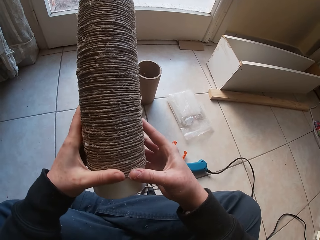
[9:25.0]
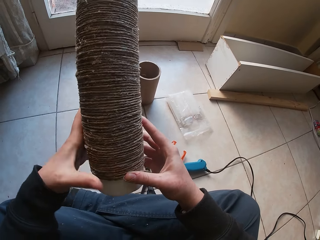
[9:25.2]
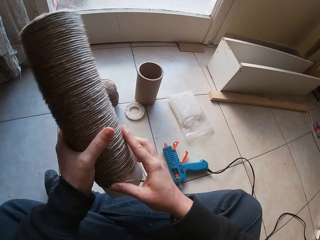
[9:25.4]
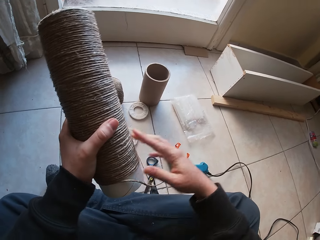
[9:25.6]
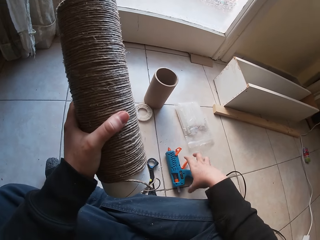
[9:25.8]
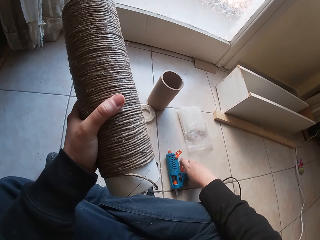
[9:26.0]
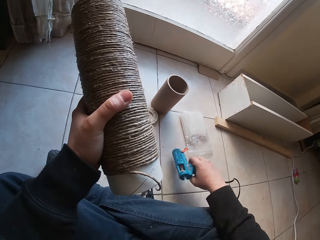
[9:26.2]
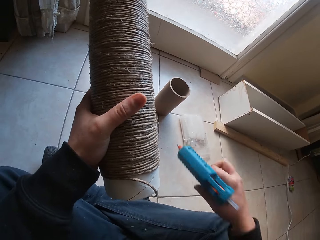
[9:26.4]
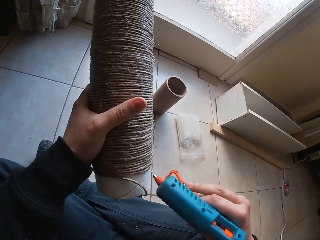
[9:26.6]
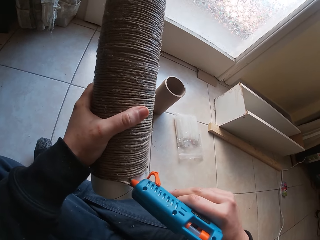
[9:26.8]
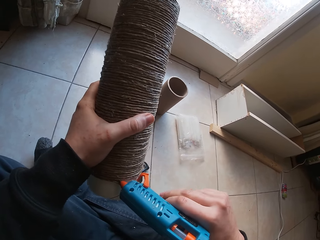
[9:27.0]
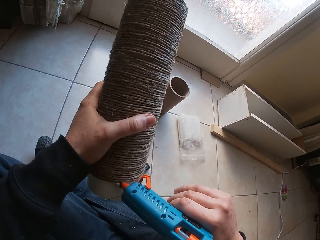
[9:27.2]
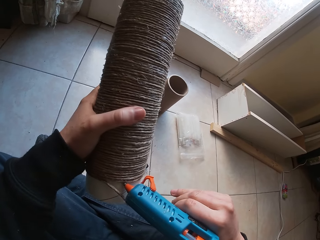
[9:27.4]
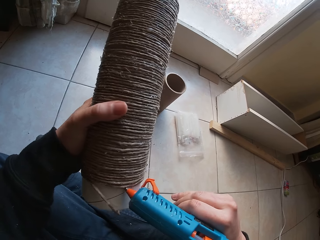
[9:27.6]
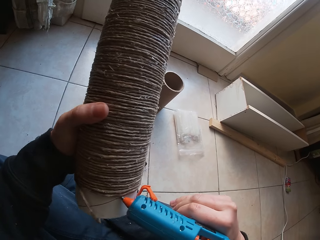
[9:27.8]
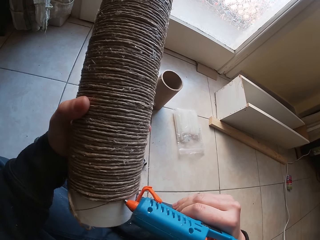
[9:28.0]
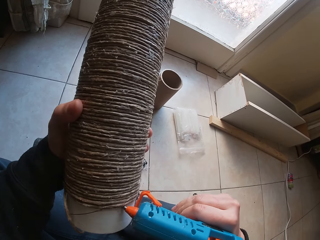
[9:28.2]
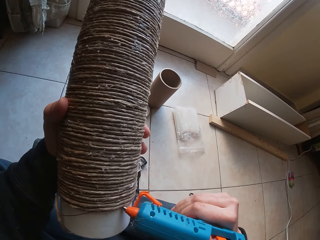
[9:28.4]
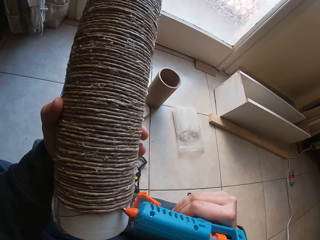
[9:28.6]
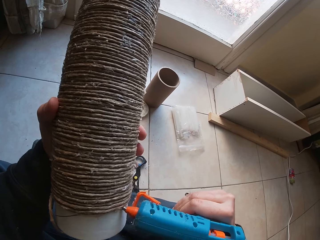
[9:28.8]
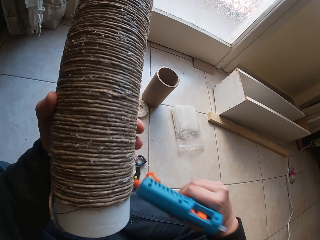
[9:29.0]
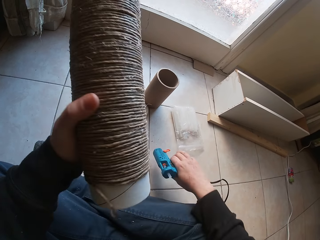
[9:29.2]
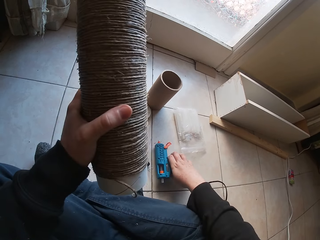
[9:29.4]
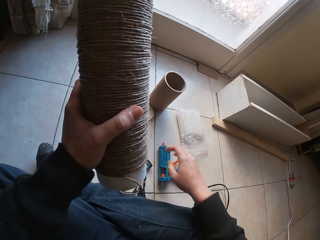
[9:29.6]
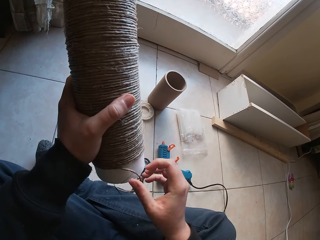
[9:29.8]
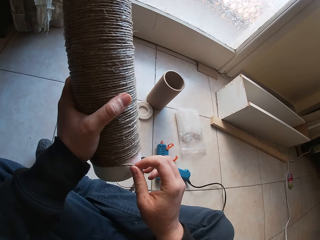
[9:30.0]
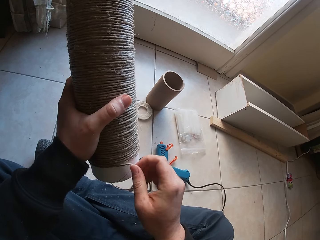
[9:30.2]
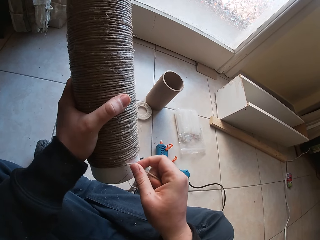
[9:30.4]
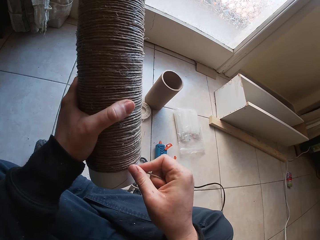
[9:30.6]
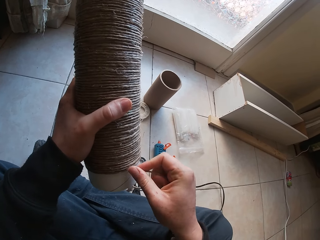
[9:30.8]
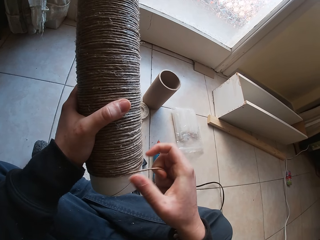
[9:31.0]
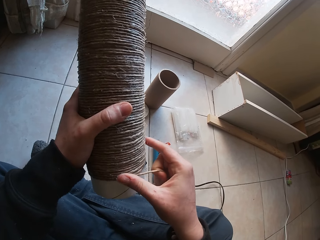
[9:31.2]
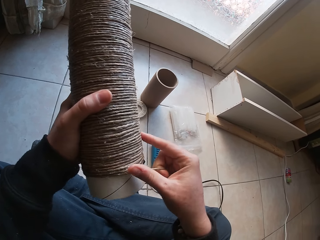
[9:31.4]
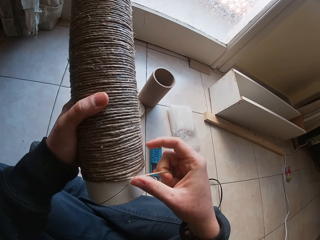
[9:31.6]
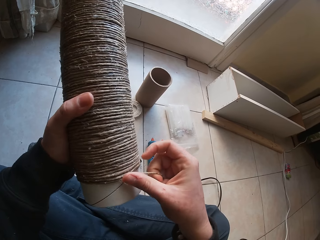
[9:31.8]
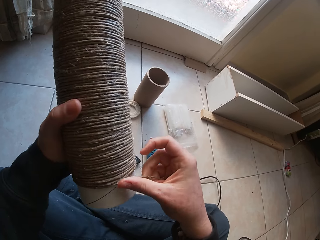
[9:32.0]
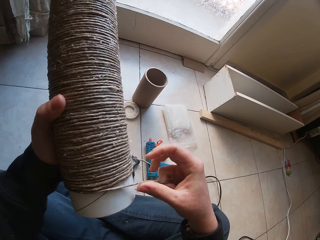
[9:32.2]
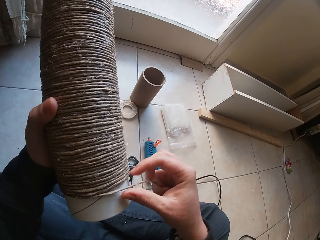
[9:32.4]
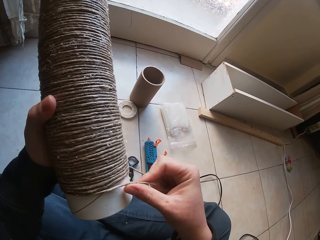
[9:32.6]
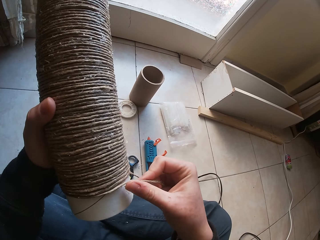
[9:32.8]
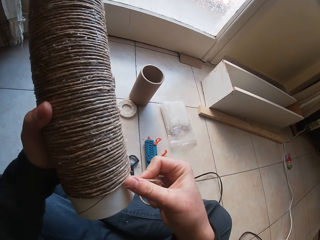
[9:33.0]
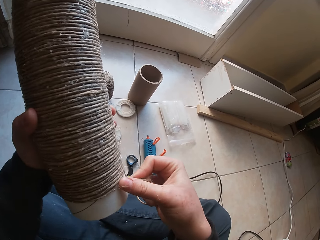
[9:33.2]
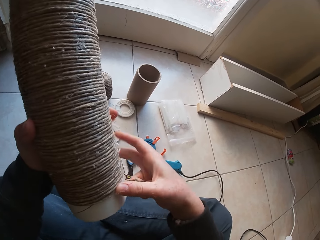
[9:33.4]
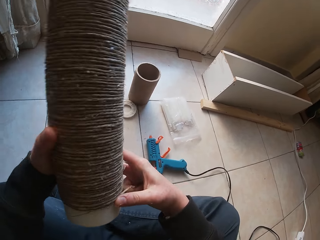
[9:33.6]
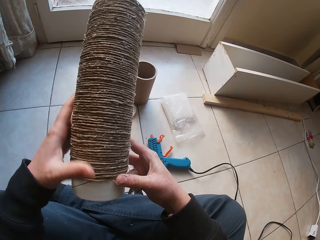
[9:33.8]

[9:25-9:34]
The camera wearer picks up the glue gun from the ground with his right hand. He holds the cylinder cardboard or round plastic. He attaches glue to the round plastic with the glue gun in his right hand. He places the glue gun on the ground with his right hand. He holds the cylinder cardboard. He glues the wire rope on the round plastic with his right hand.

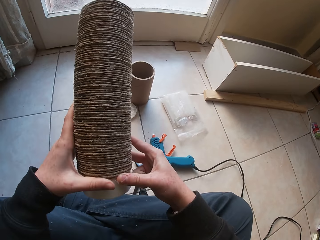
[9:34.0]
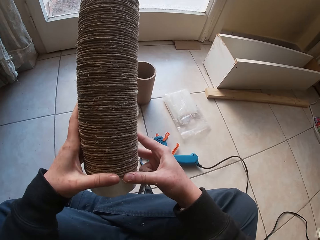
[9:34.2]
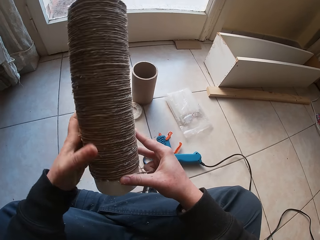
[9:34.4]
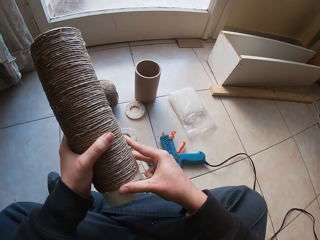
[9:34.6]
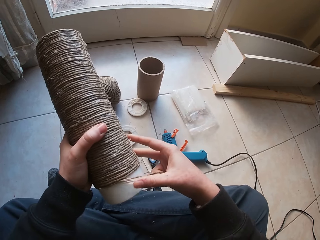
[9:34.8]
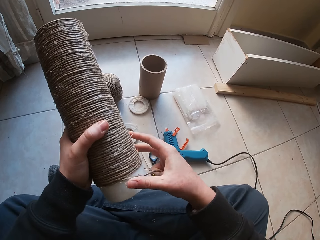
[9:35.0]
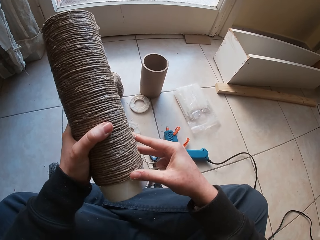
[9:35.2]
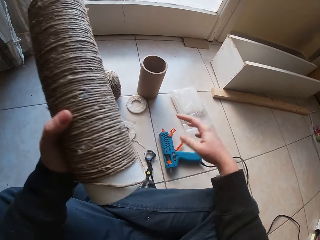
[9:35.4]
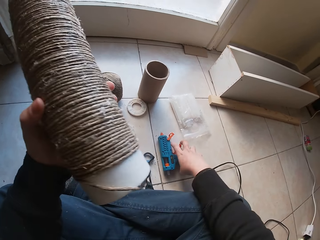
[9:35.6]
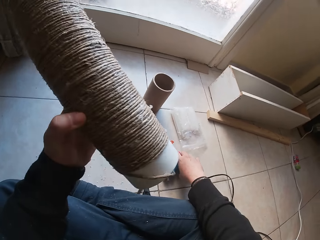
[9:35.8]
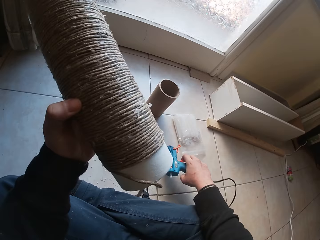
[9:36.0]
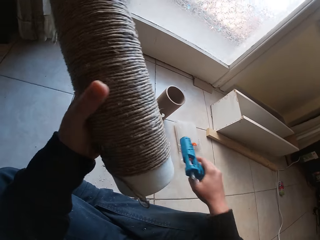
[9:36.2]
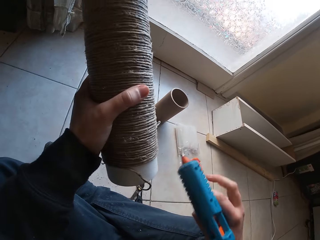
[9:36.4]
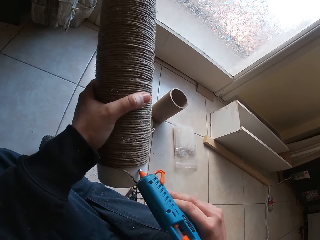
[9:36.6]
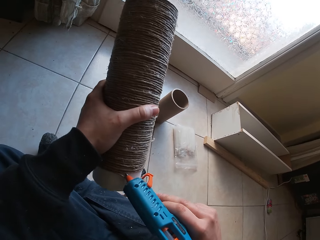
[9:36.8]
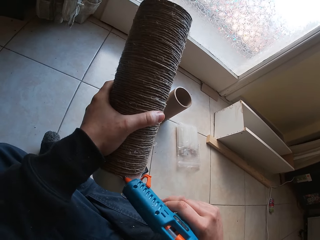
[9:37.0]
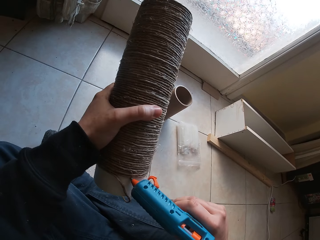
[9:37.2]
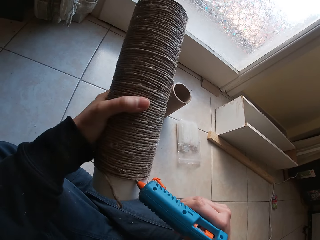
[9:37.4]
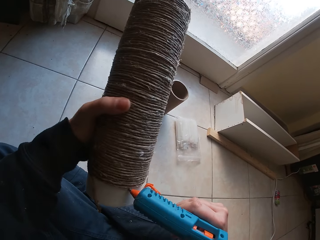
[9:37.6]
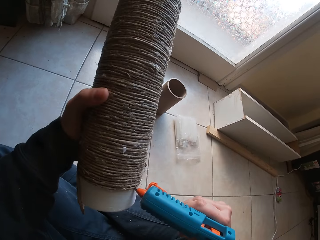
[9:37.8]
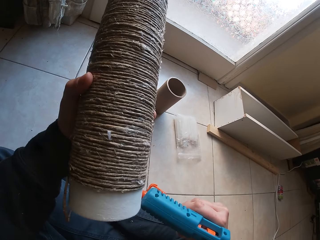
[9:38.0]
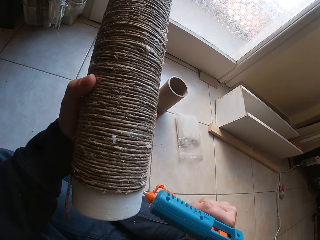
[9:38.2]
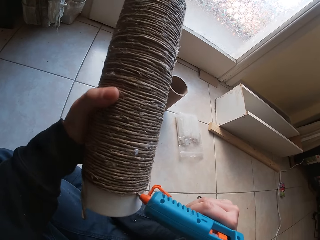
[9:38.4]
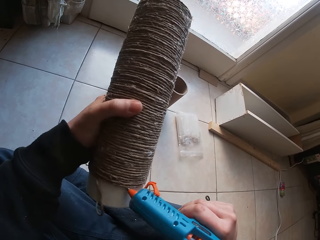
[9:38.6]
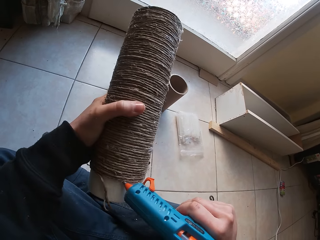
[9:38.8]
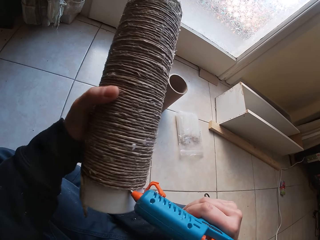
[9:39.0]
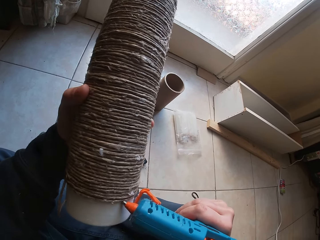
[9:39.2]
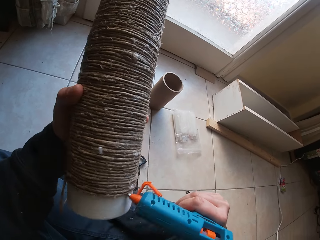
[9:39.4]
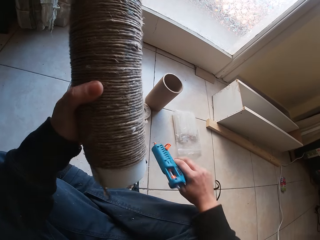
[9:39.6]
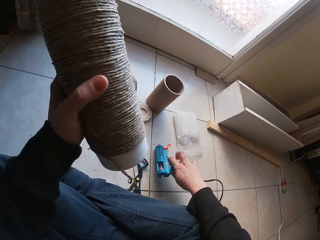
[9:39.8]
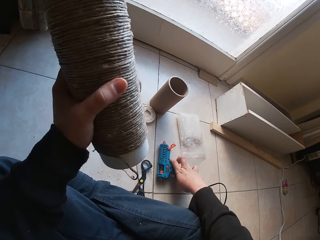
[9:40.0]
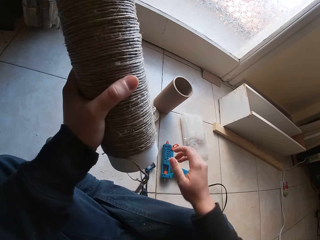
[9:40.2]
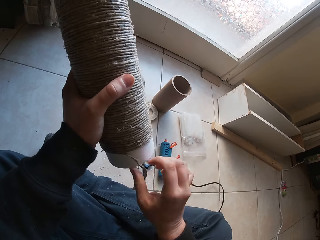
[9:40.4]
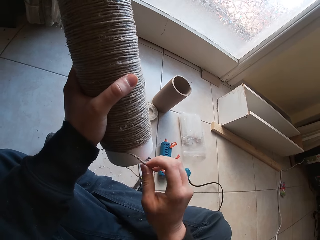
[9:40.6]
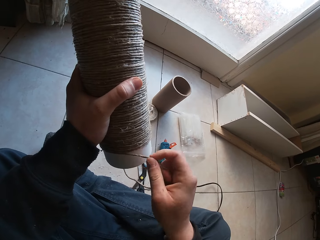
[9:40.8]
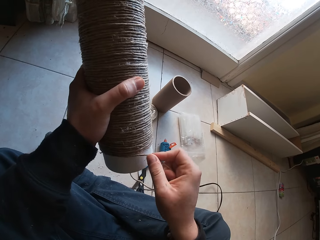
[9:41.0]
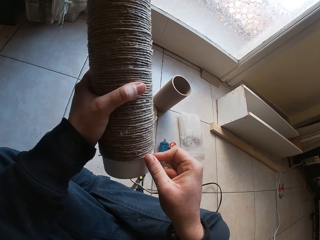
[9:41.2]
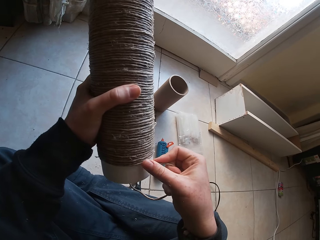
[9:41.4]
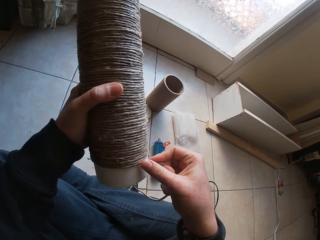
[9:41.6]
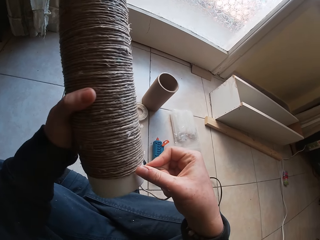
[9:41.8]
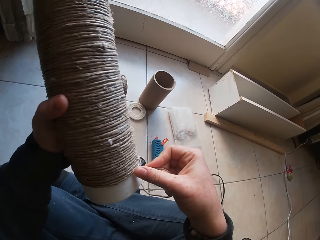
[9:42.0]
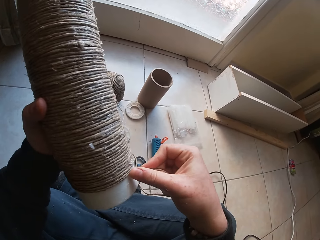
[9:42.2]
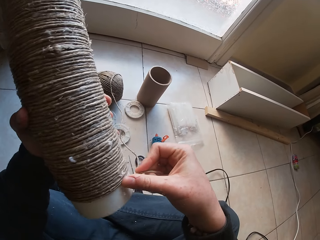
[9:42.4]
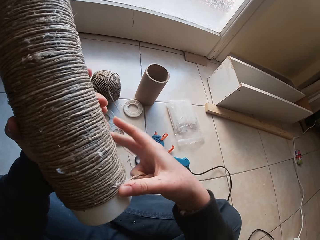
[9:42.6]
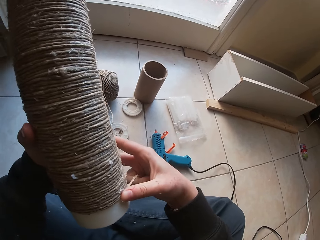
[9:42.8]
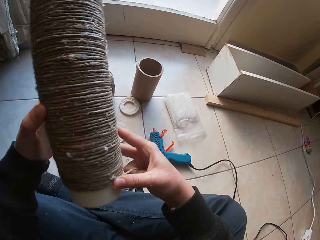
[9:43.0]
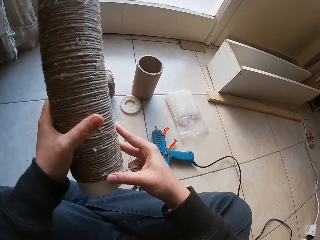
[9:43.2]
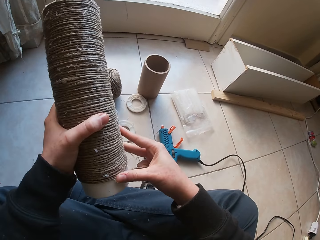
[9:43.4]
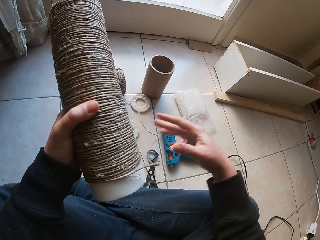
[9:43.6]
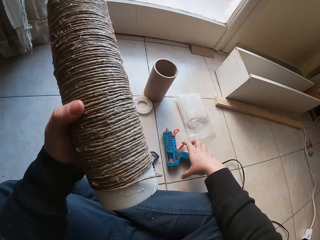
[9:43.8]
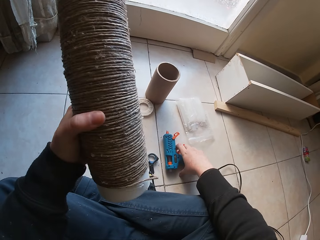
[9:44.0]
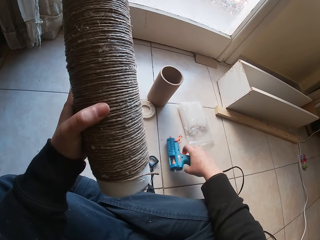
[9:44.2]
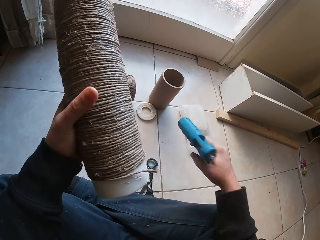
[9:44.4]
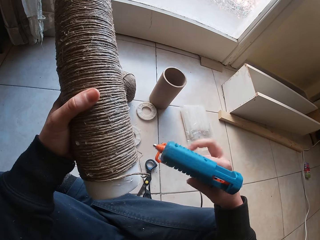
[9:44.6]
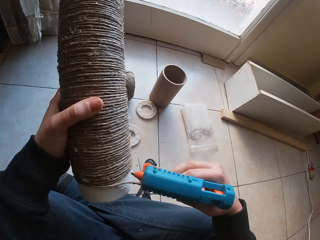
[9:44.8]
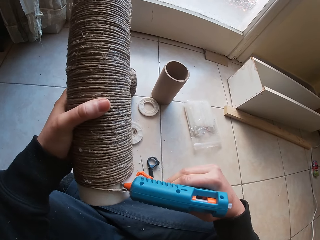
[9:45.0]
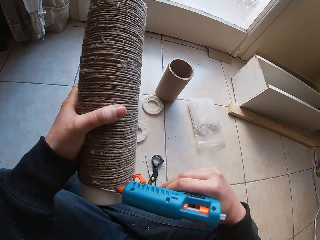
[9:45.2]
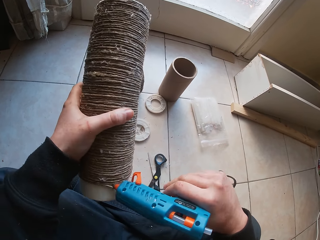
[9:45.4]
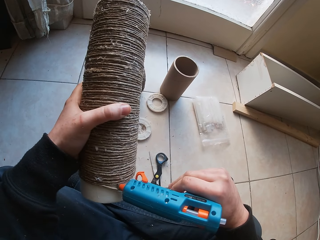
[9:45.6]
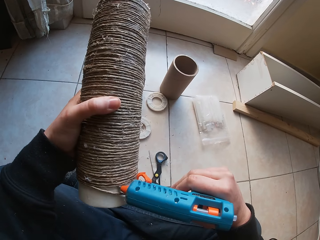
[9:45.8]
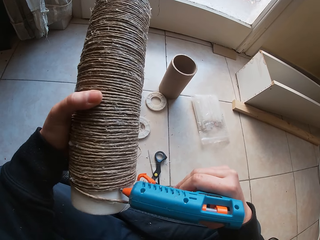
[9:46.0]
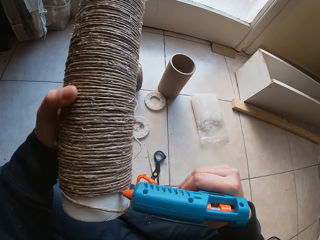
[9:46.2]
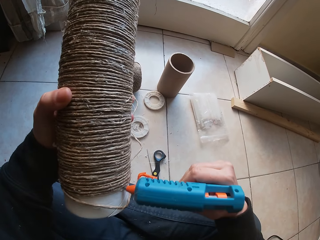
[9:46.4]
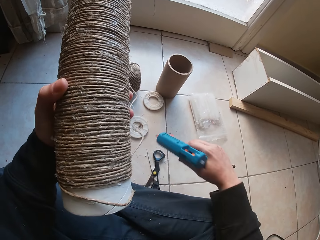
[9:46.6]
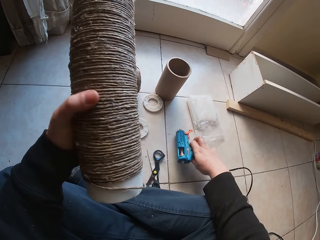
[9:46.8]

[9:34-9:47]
The camera wearer picks up the glue gun from the ground with his right hand. He holds the cylinder cardboard or round plastic. He attaches glue to the round plastic with the glue gun in his right hand. He places the glue gun on the ground with his right hand. He holds the cylinder cardboard. He glues the wire rope on the round plastic with his right hand. He holds the cylinder cardboard and picks up the glue gun from the ground with his right hand. He attaches glue to the round plastic with the glue gun in his right hand.
